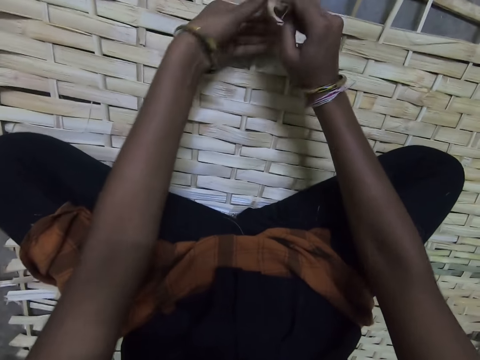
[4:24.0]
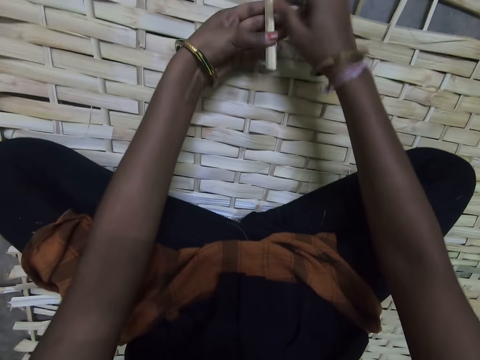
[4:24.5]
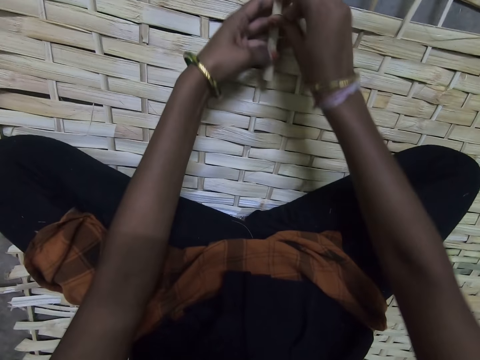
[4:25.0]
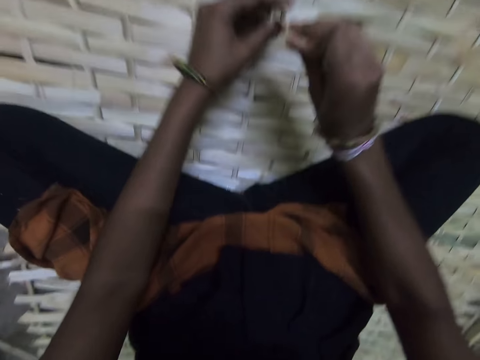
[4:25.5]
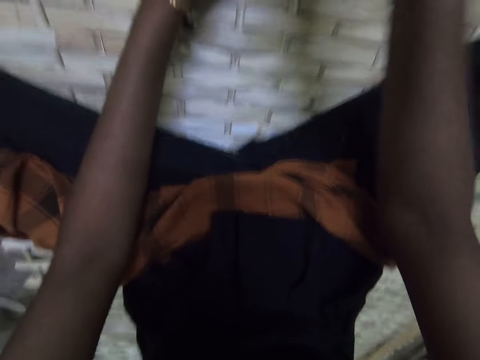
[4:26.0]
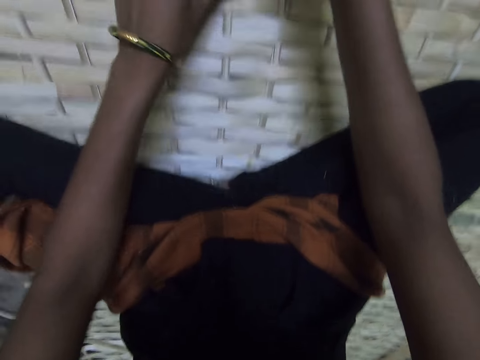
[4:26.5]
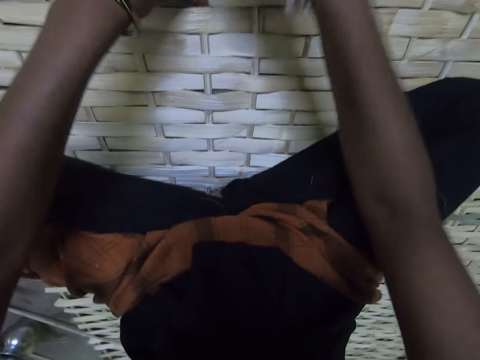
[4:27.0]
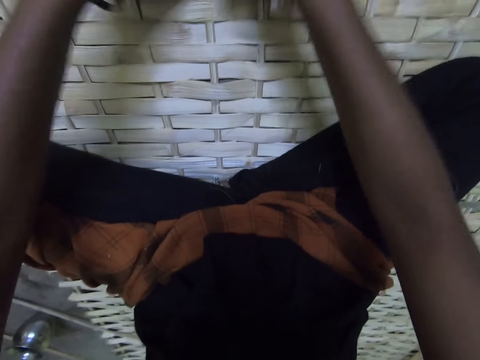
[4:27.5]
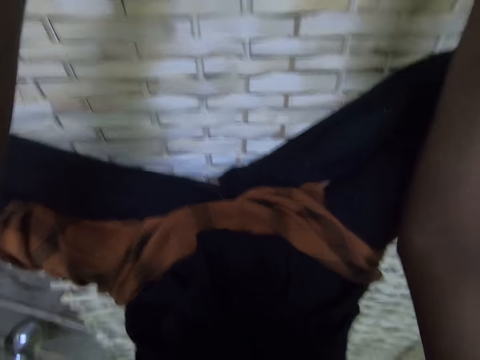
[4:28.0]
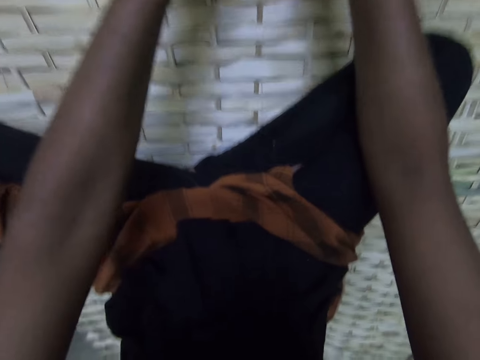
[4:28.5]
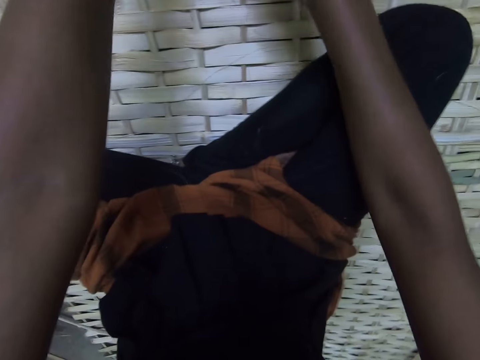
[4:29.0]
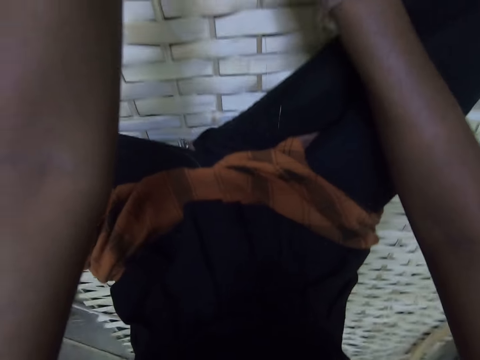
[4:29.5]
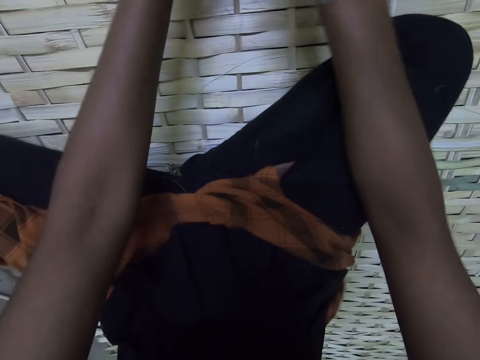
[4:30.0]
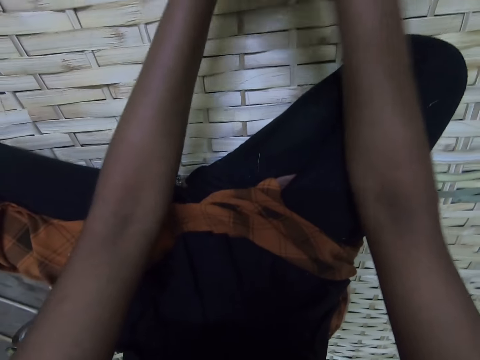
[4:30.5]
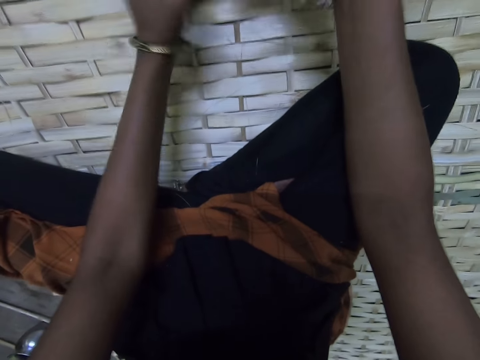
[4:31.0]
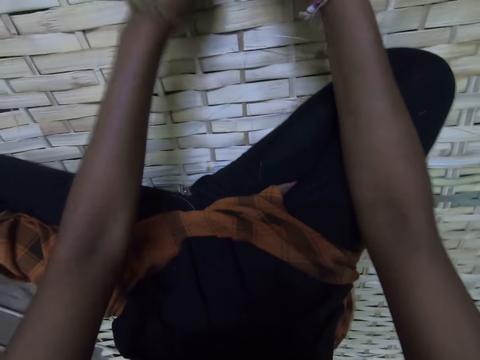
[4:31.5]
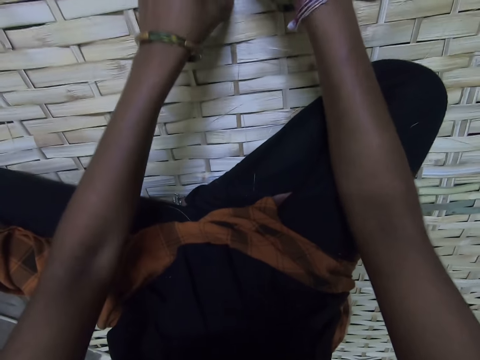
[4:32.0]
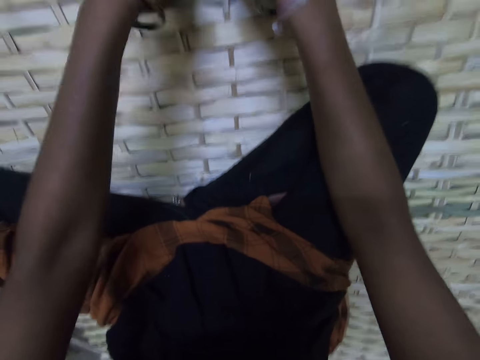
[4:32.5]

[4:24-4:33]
The camera wearer removes a bamboo material part. They make a bamboo mat with hands using bamboo materials.

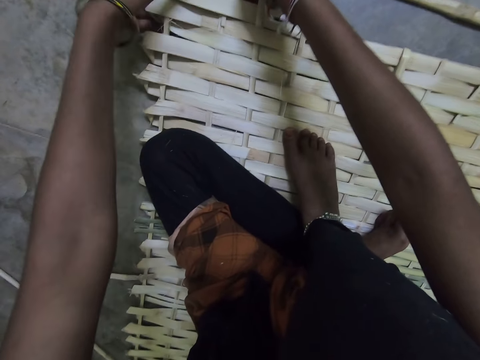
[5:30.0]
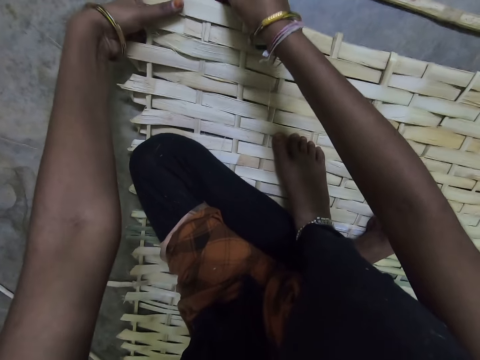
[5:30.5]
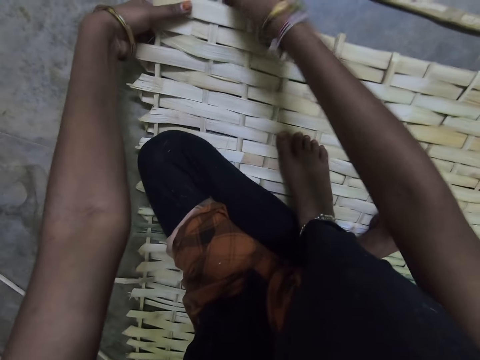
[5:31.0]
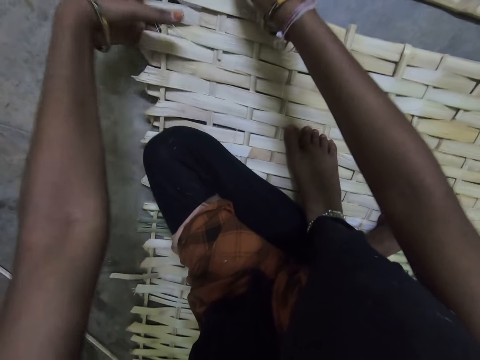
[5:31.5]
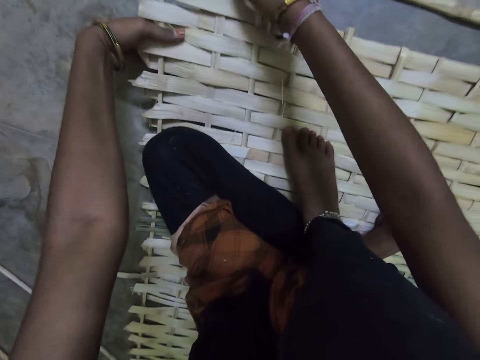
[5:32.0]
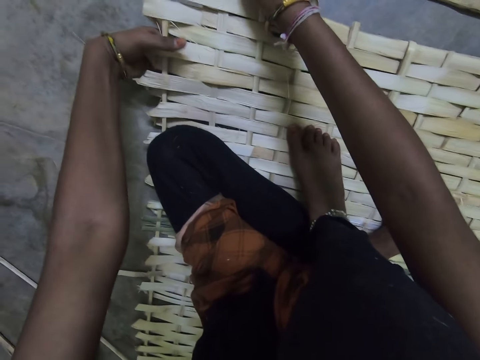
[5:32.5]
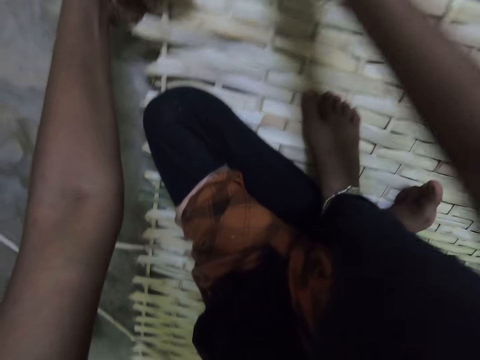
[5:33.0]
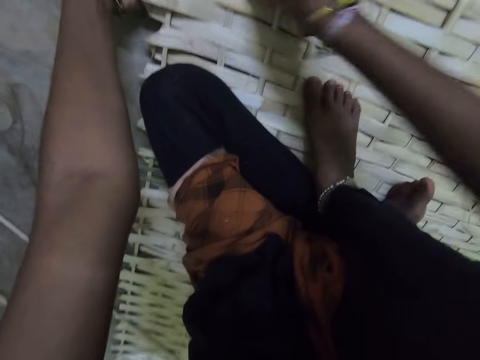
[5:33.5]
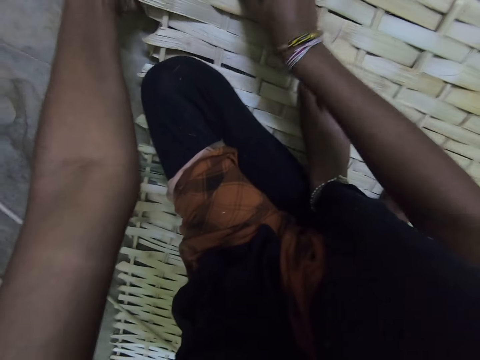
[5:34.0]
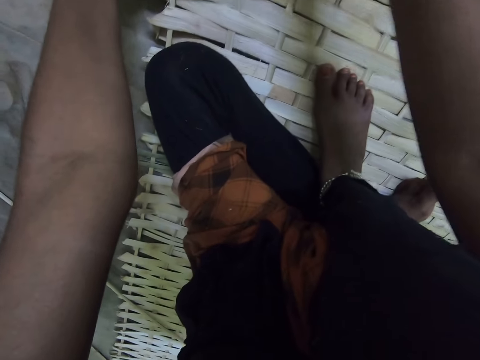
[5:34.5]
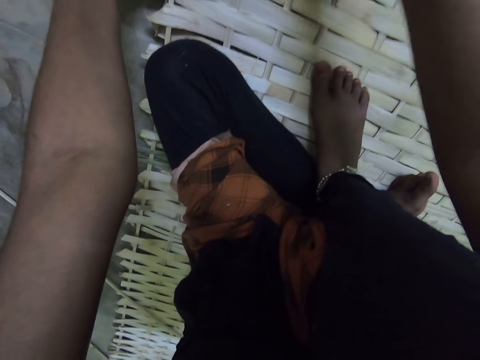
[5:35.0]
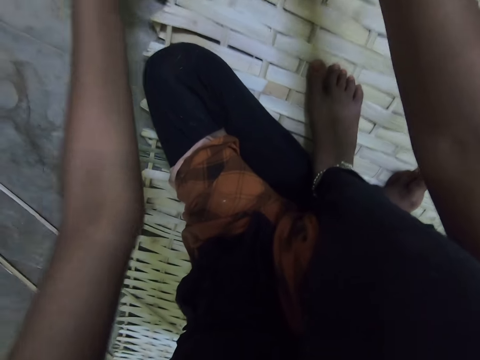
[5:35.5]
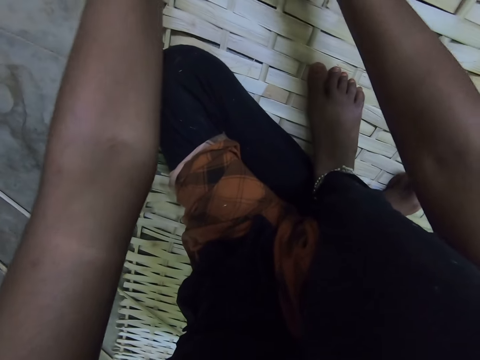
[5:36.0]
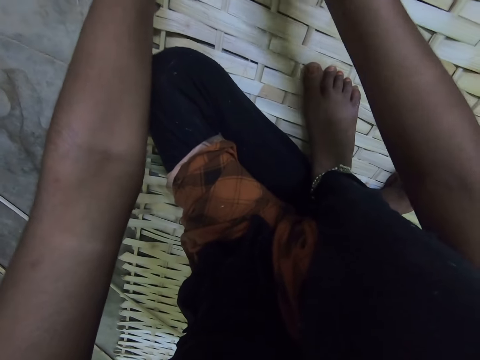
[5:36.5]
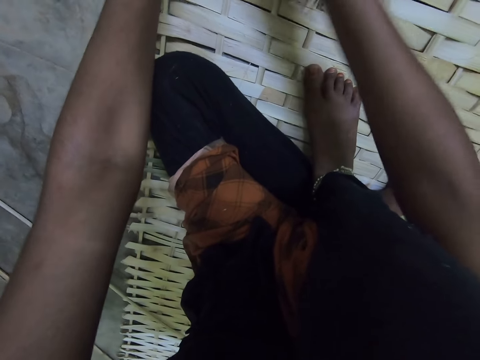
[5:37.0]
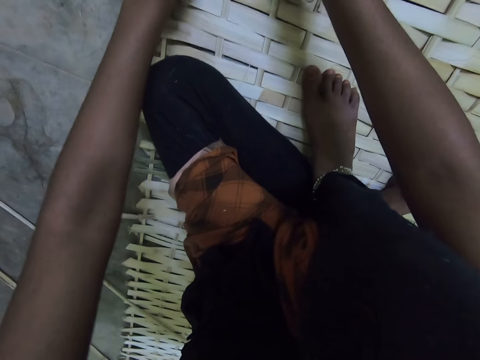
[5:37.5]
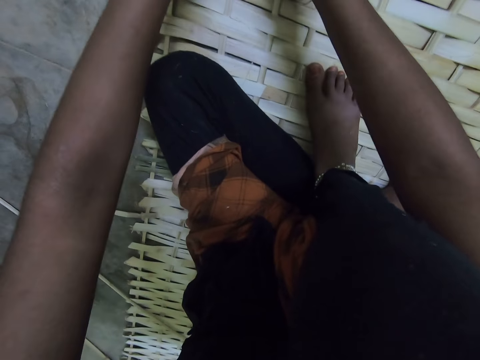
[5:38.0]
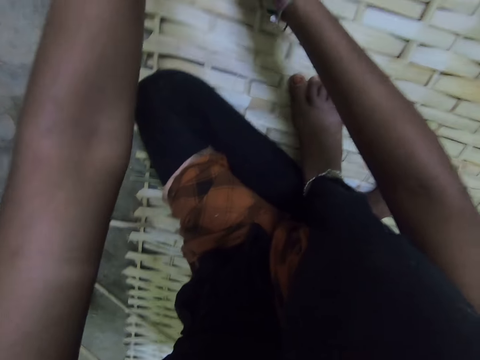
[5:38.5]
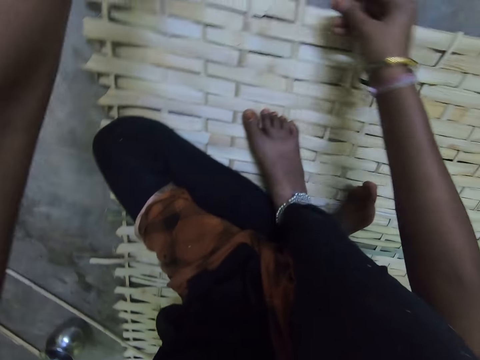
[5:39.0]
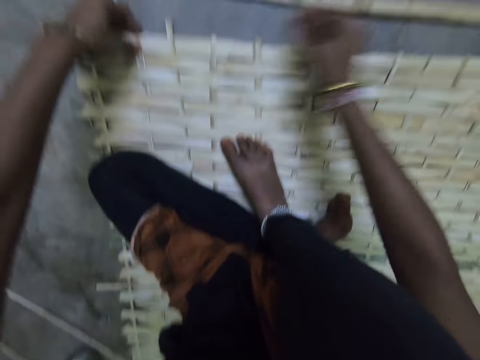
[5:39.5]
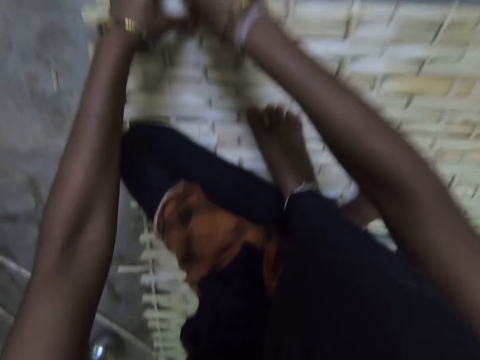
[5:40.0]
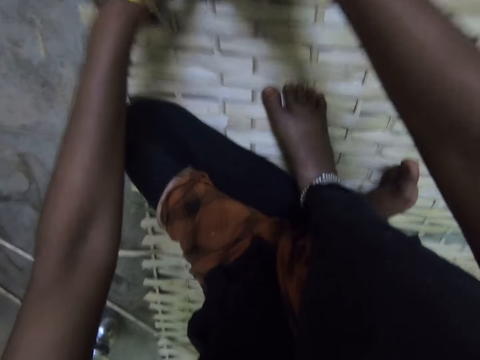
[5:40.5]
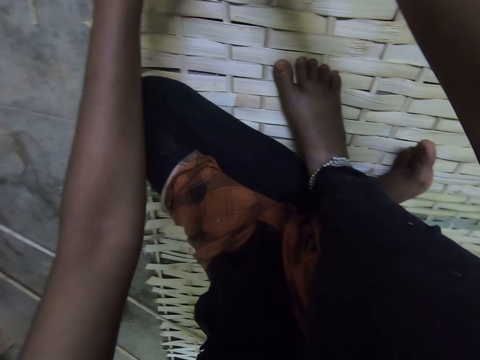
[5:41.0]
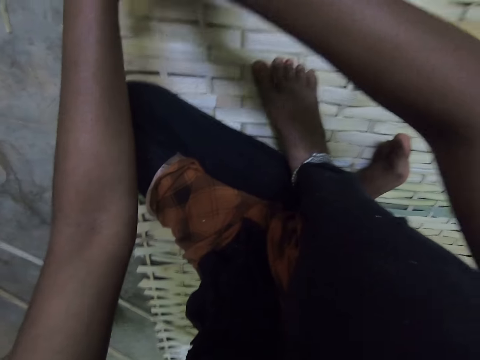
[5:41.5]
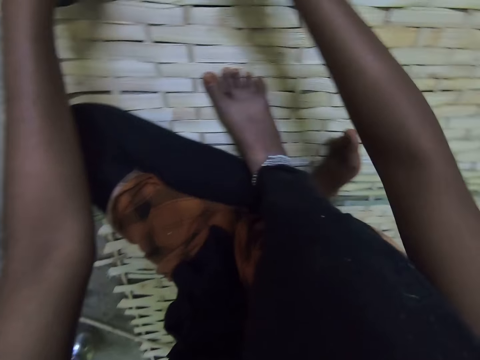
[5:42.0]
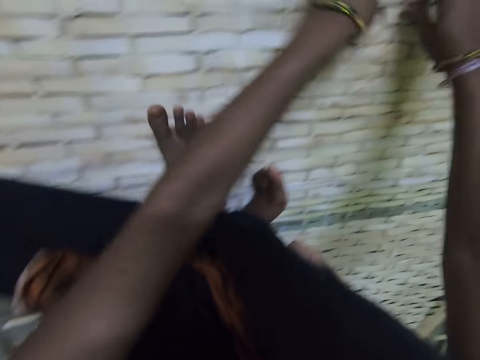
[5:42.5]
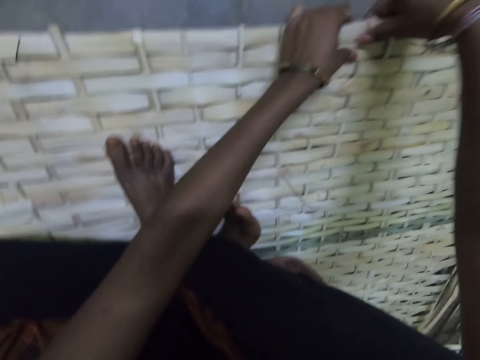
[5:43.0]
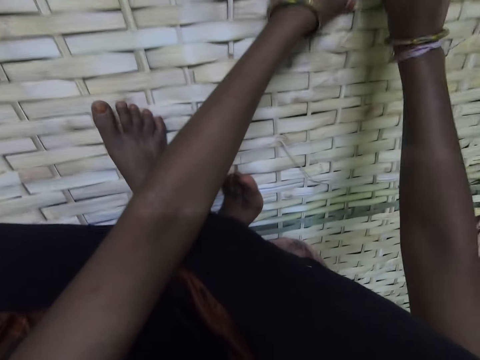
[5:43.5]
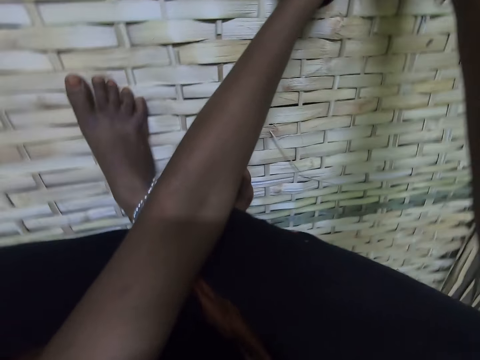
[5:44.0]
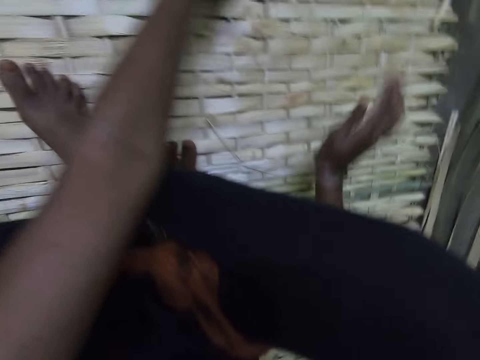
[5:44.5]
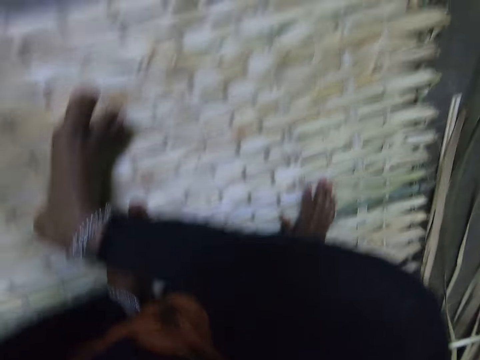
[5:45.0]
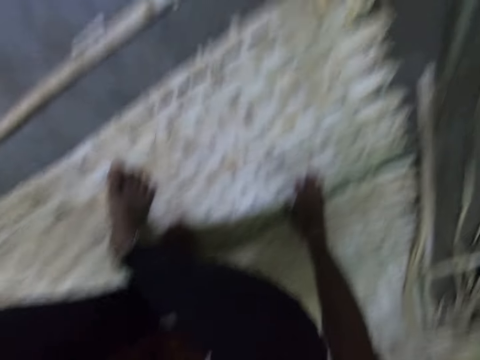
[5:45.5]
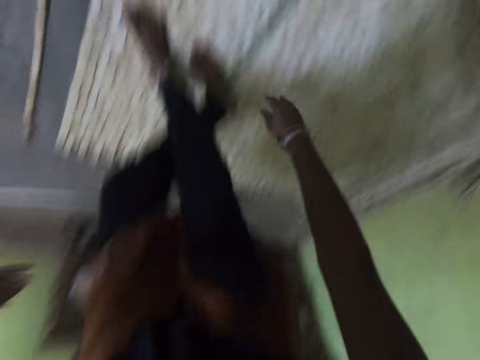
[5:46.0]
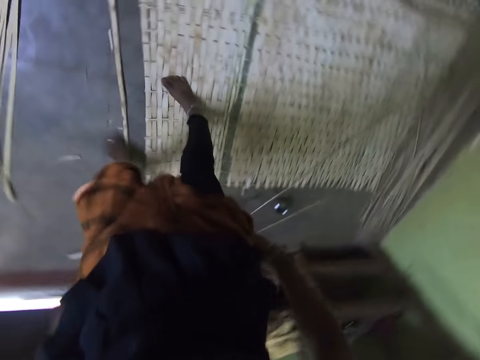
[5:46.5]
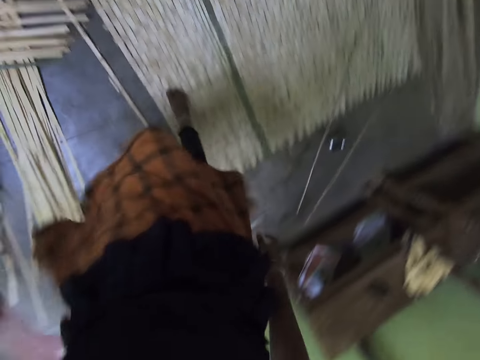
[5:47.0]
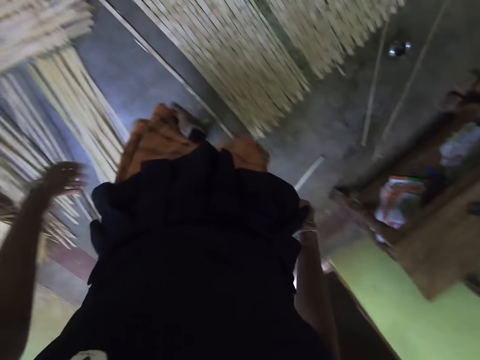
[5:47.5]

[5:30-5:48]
The camera wearer makes a bamboo mat with hands using bamboo materials. They stand up. They turn around. They move around.
